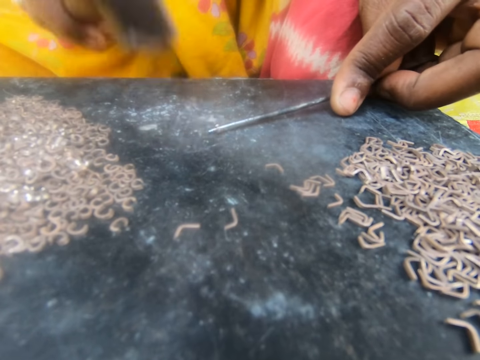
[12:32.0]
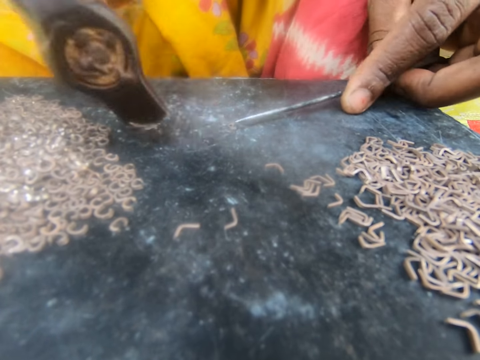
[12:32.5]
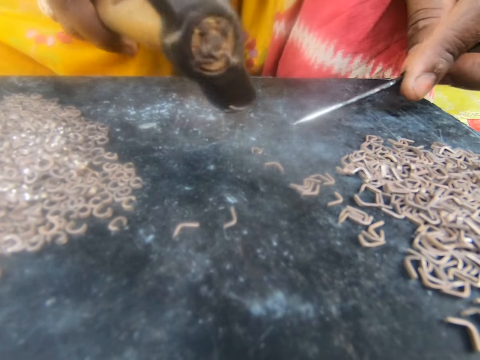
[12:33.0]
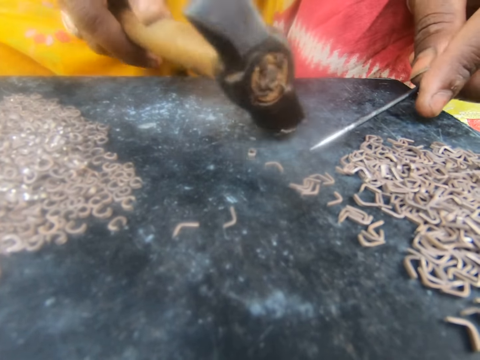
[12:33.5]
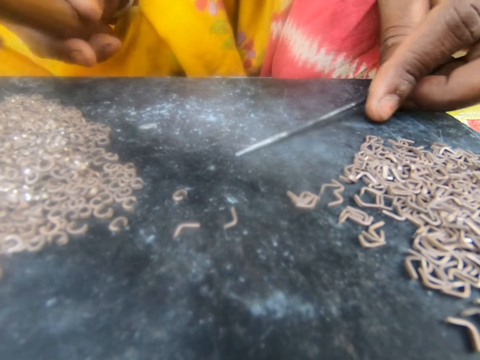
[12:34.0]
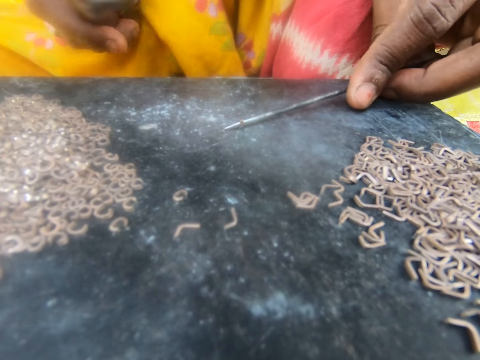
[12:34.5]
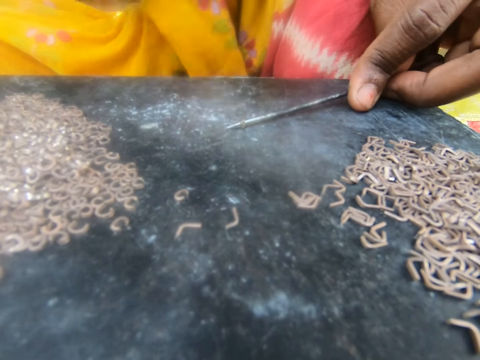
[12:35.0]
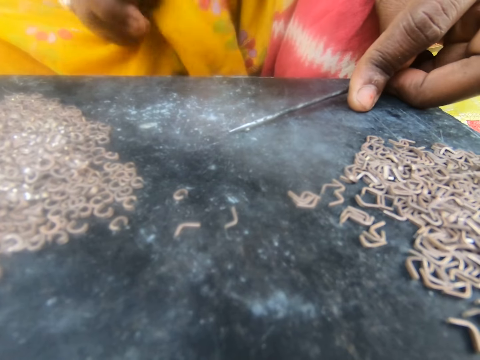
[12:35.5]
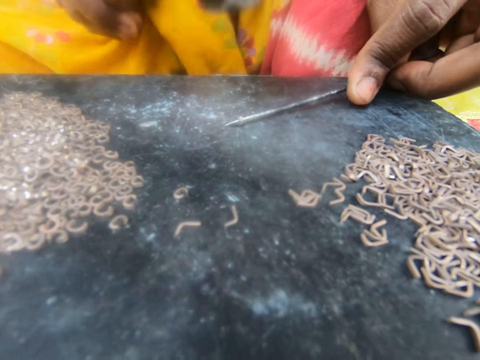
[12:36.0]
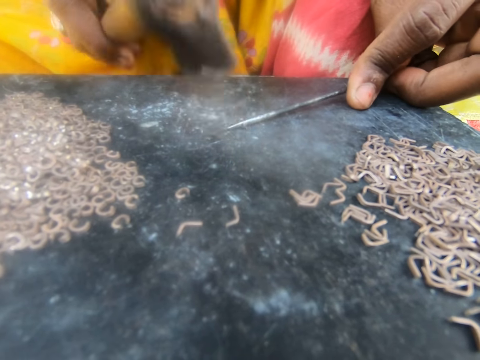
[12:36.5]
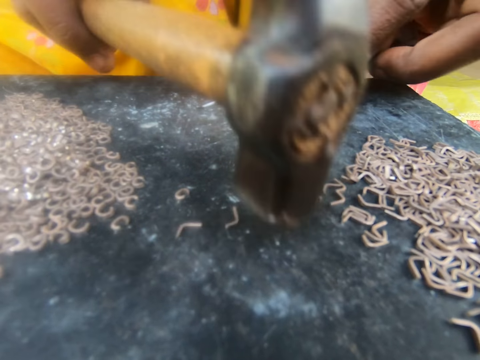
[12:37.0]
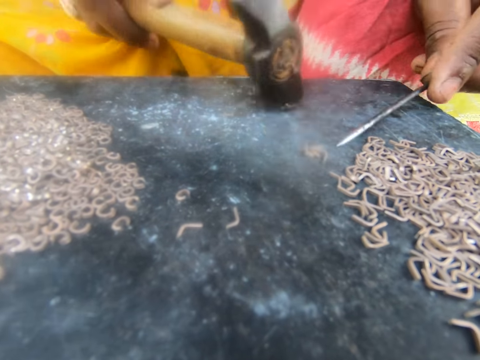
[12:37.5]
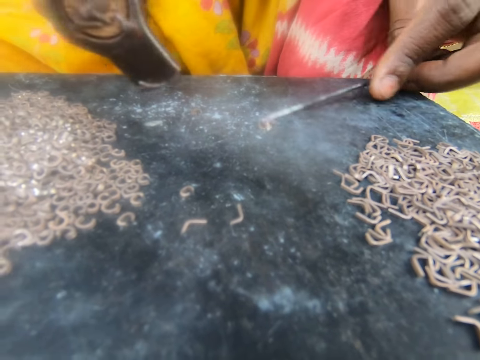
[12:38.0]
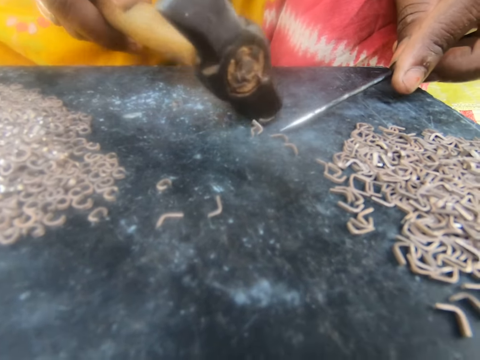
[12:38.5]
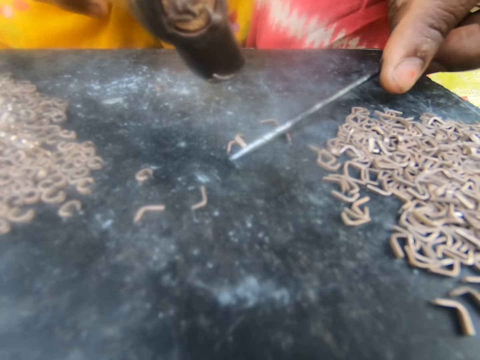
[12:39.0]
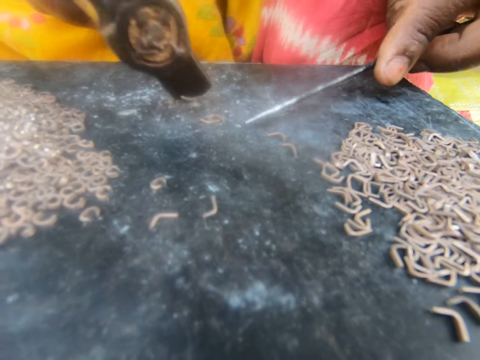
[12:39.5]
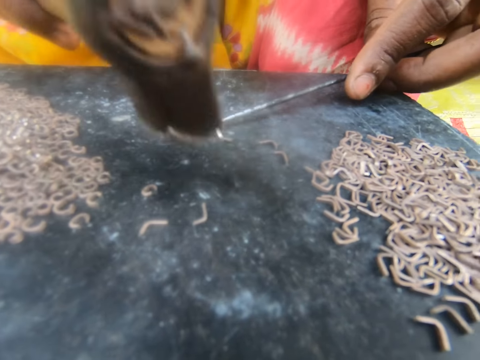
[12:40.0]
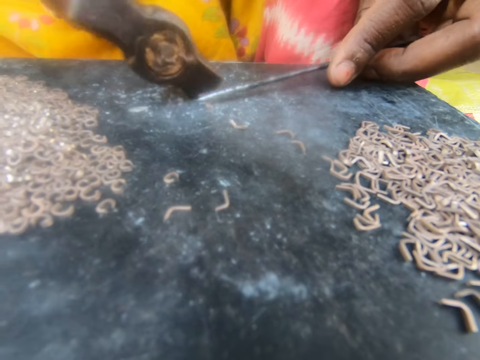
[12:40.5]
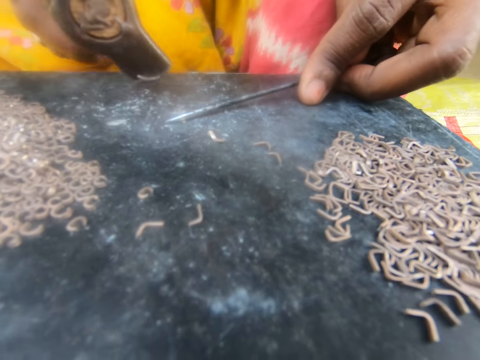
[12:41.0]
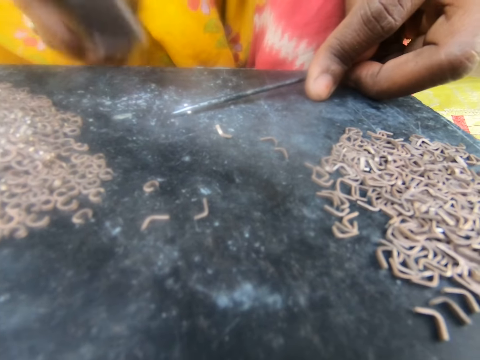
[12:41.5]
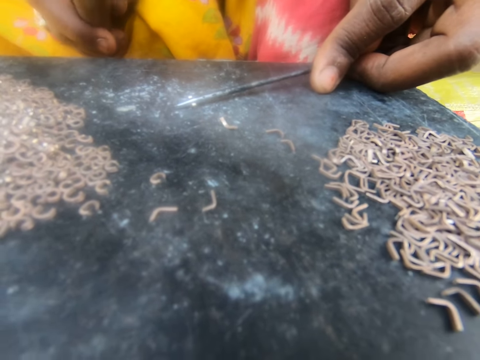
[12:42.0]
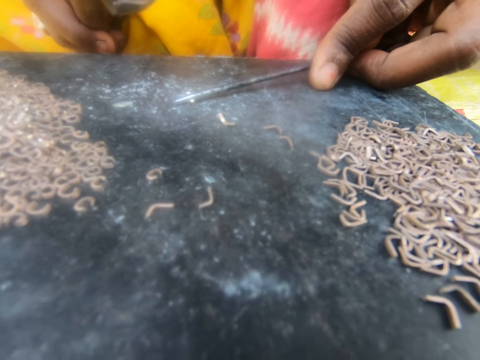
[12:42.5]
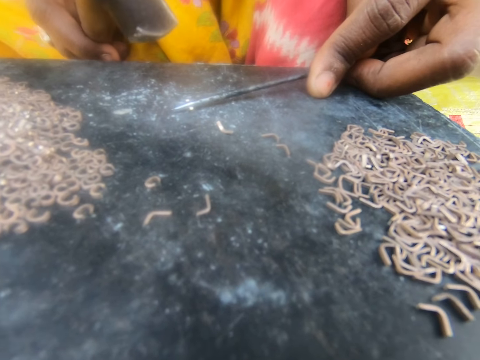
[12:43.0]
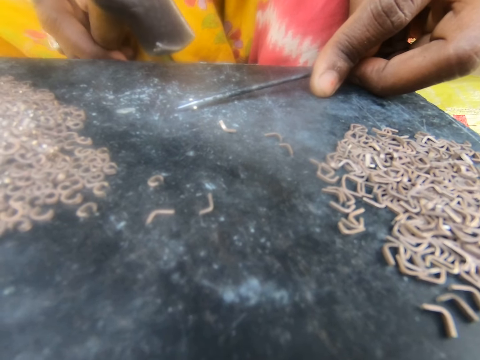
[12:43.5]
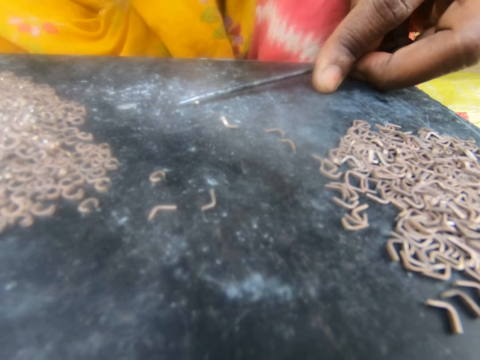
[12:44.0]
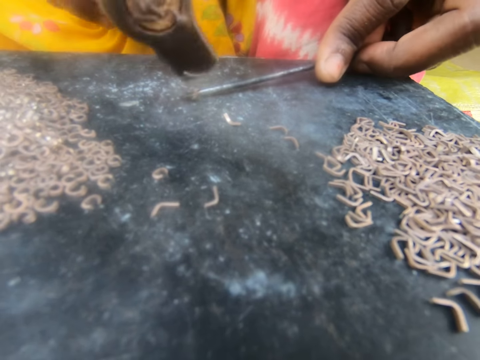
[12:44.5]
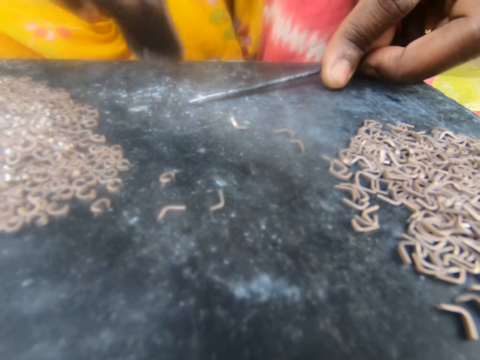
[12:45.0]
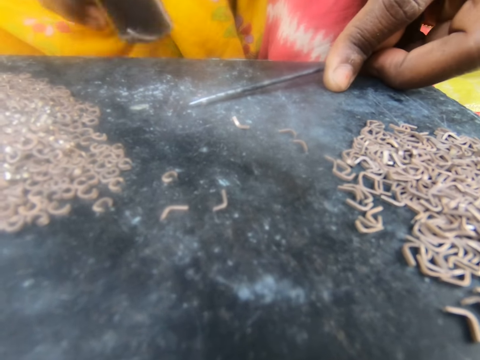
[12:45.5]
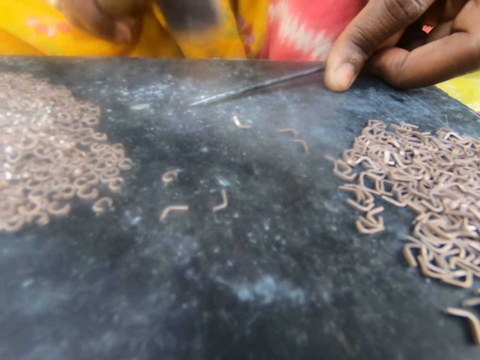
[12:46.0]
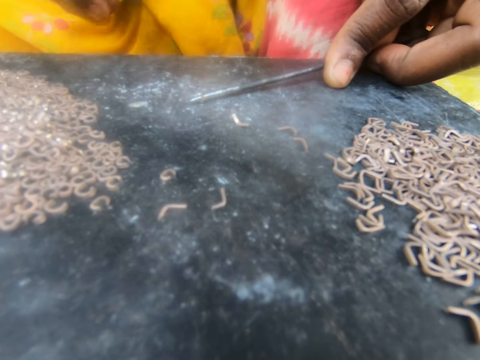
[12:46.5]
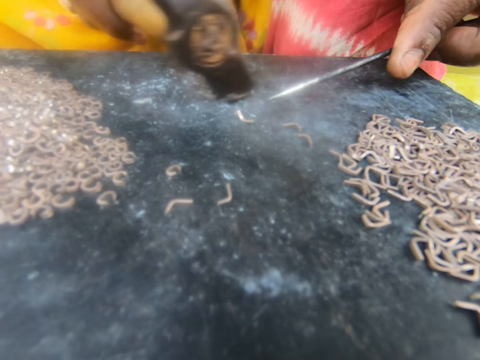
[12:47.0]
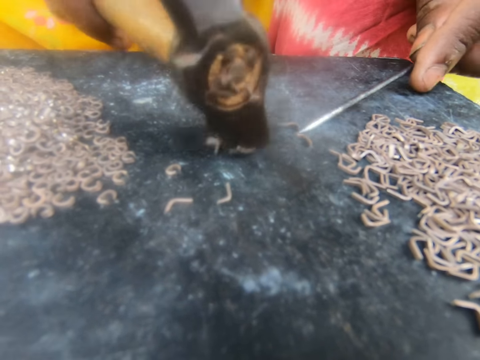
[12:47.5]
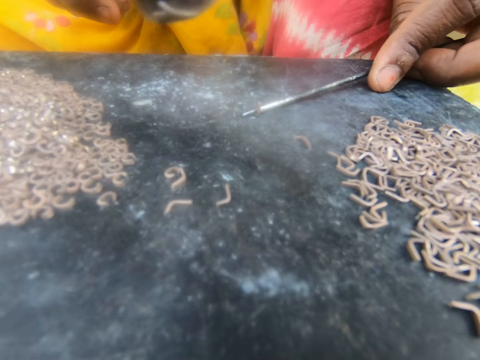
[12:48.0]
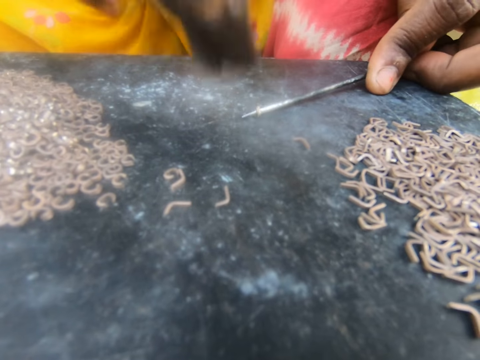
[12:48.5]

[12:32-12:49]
The camera wearer holds the metallic hook with a steel rod. They hammer the metallic hook. They hold the metallic hook with the steel rod. They hammer the metallic hook.

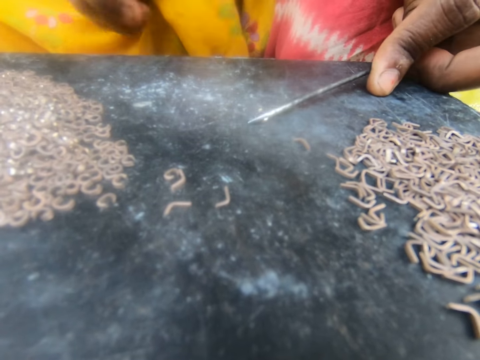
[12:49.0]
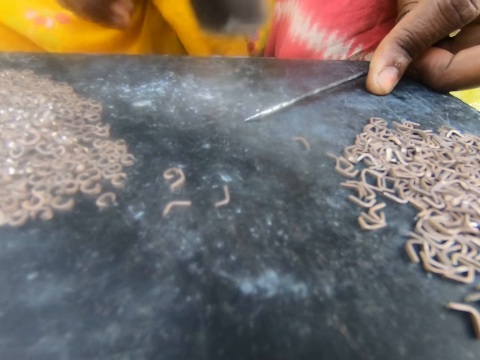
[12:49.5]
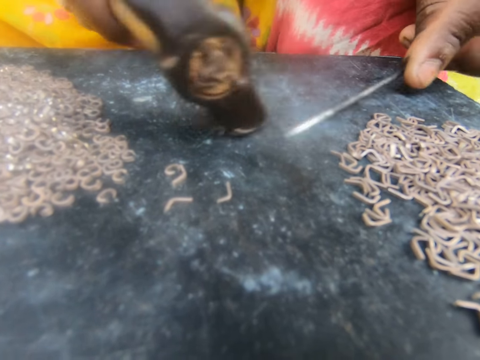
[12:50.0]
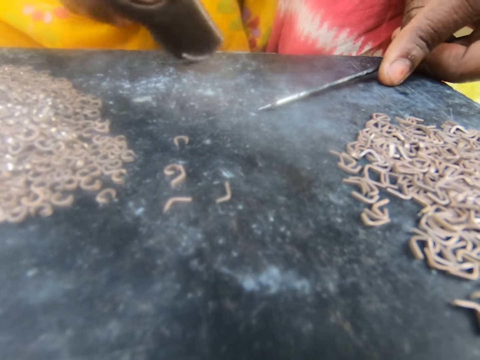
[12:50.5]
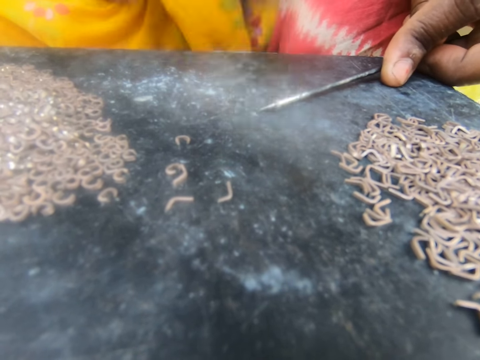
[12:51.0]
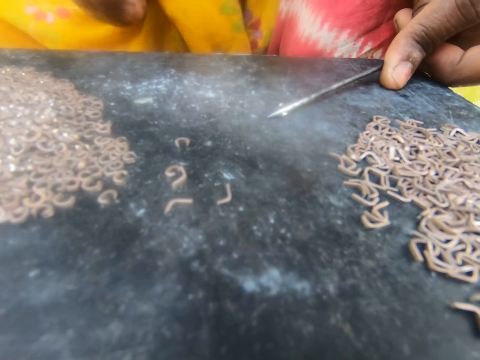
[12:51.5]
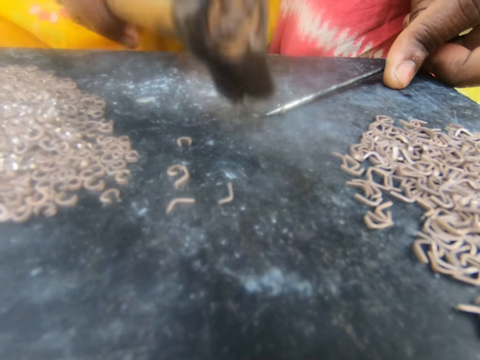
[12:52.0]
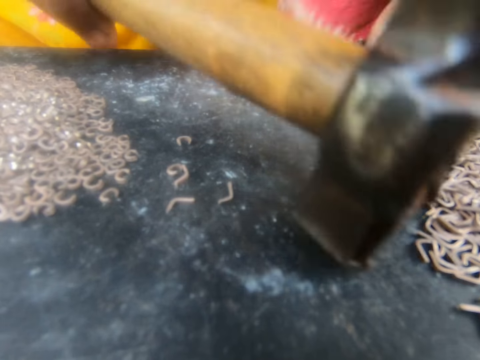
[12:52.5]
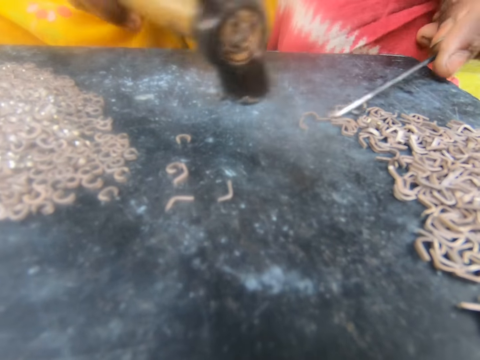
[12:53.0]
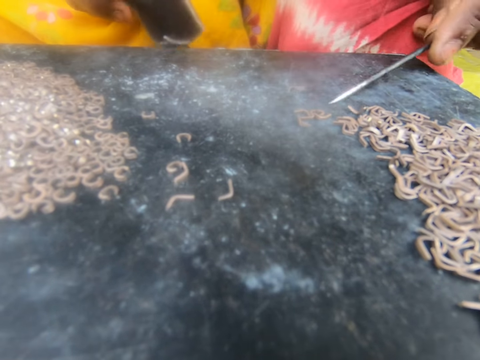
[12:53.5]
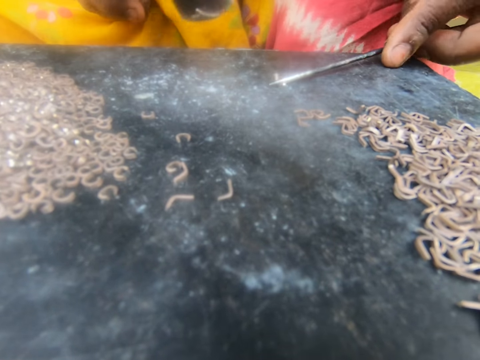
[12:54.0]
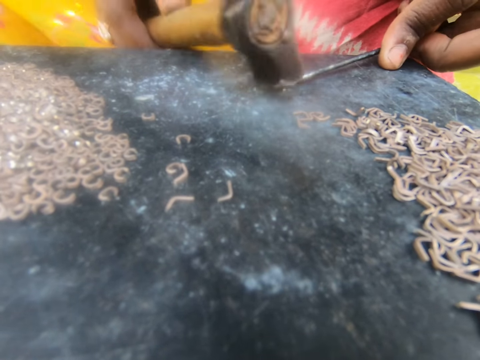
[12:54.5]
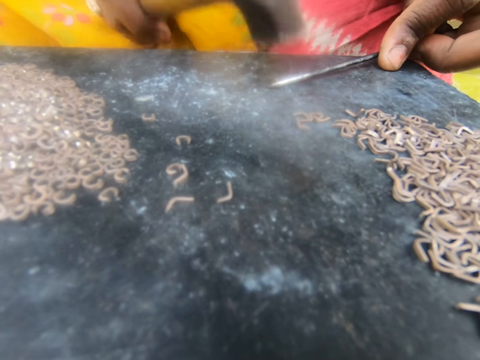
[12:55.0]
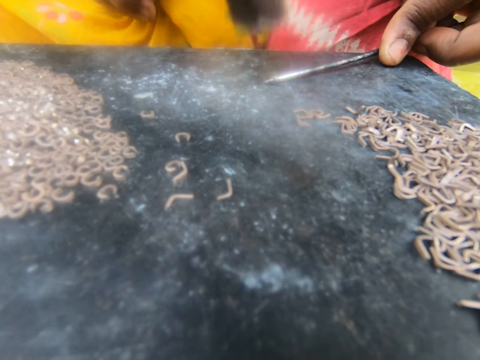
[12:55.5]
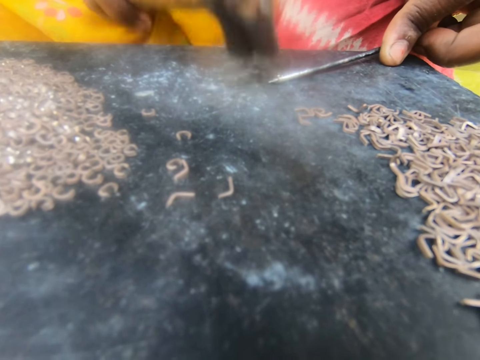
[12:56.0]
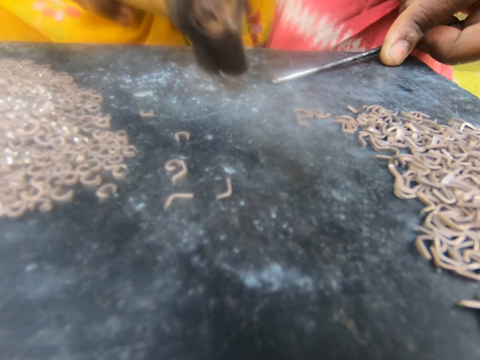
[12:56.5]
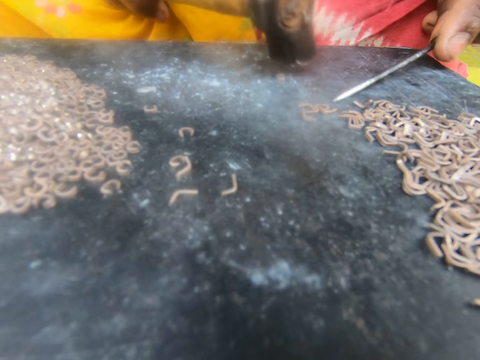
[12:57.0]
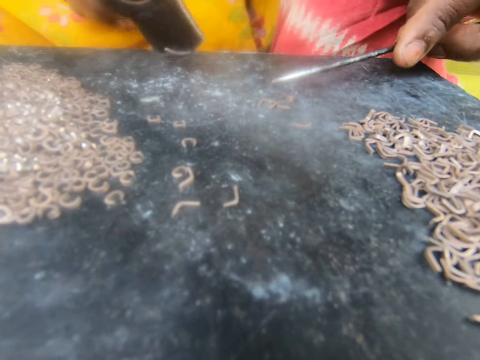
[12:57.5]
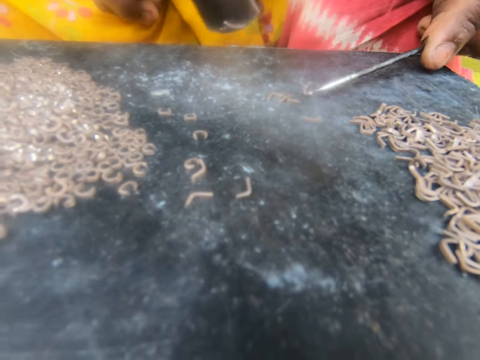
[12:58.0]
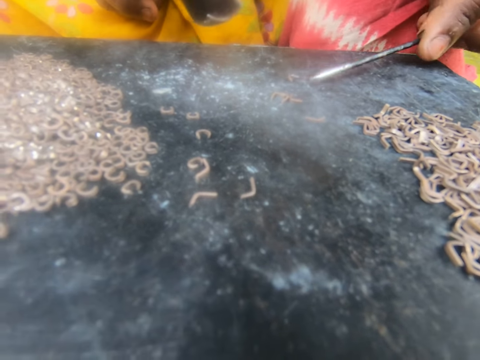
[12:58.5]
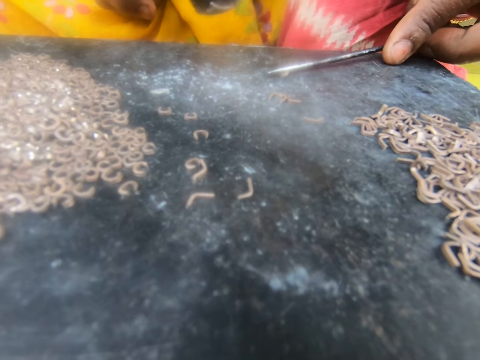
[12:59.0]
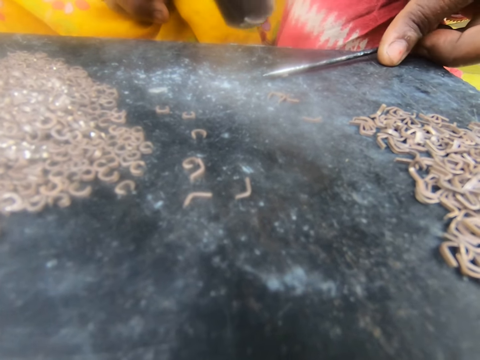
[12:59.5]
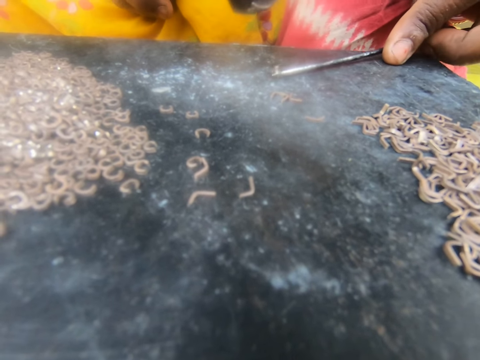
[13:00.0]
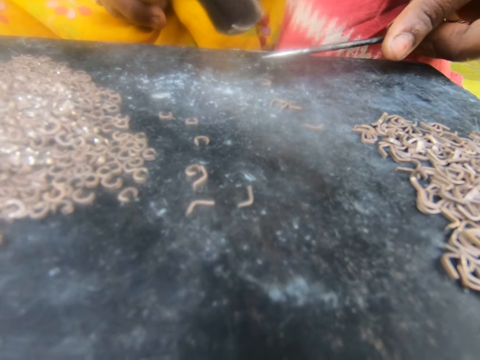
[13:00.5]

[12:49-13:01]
The camera wearer holds the metallic hook with a steel rod. They hammer the metallic hook. They hold the metallic hook with the steel rod. They hammer the metallic hook. They hold the metallic hook with the steel rod.
